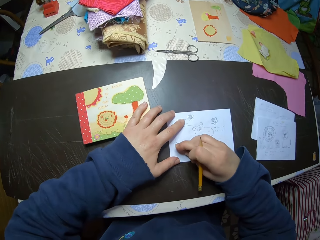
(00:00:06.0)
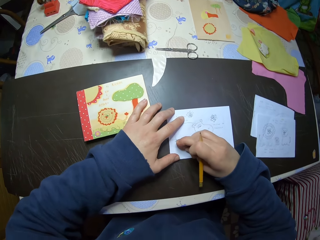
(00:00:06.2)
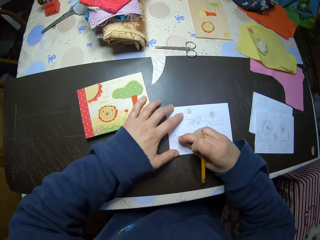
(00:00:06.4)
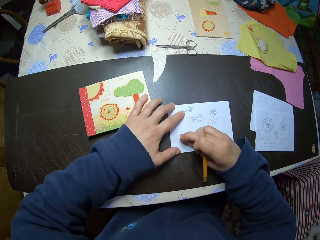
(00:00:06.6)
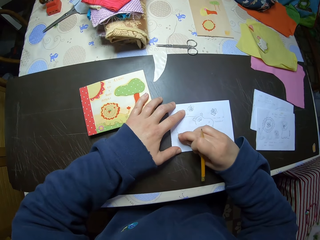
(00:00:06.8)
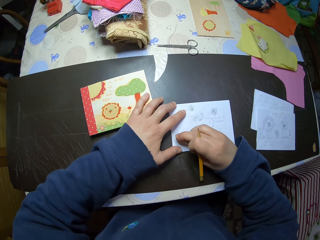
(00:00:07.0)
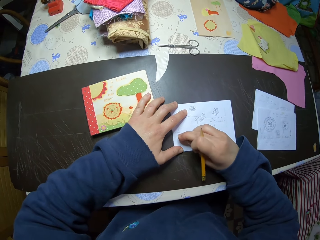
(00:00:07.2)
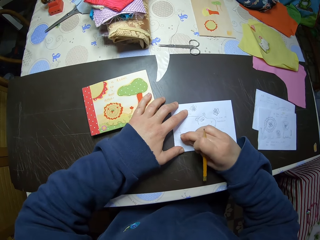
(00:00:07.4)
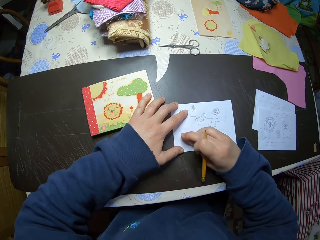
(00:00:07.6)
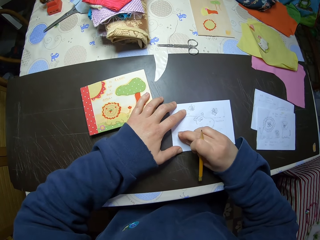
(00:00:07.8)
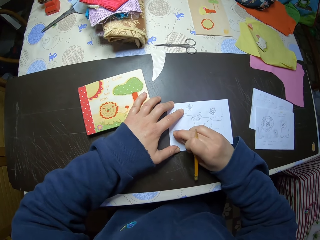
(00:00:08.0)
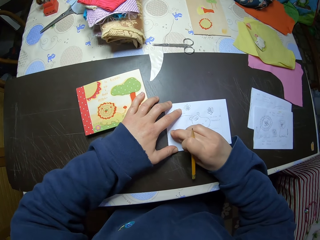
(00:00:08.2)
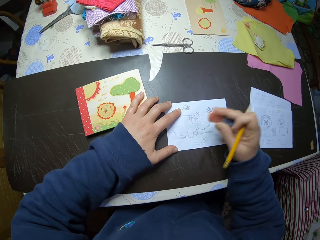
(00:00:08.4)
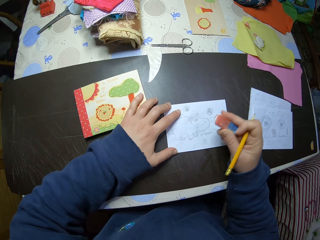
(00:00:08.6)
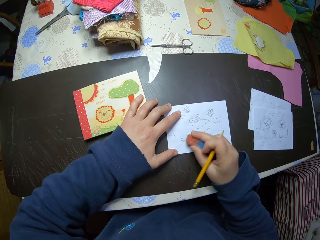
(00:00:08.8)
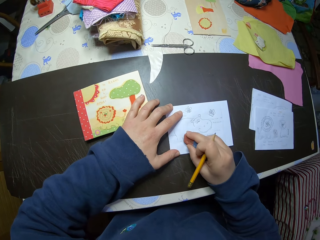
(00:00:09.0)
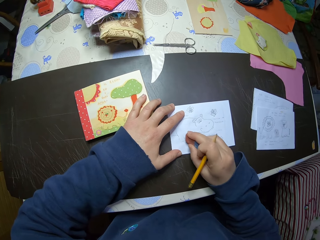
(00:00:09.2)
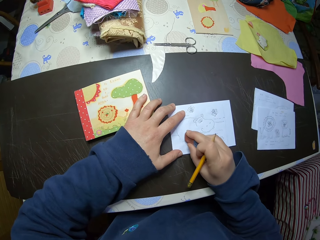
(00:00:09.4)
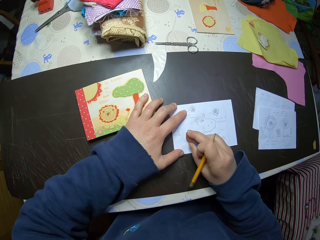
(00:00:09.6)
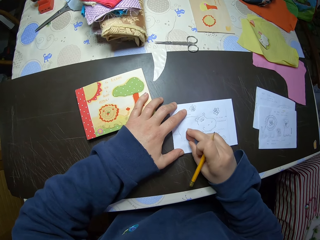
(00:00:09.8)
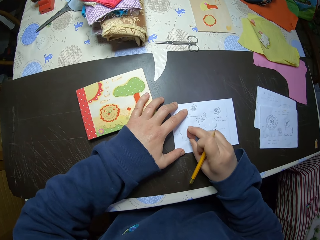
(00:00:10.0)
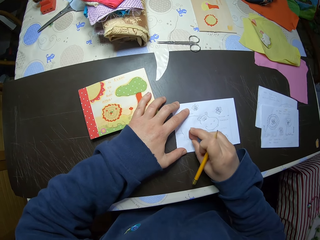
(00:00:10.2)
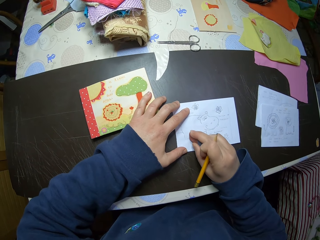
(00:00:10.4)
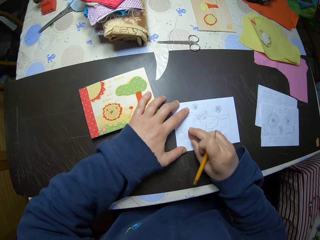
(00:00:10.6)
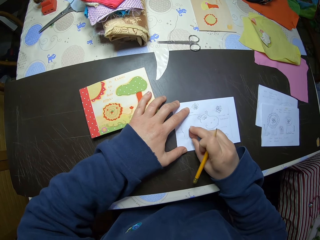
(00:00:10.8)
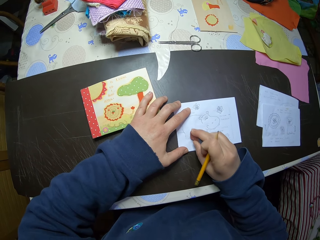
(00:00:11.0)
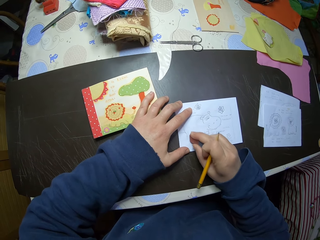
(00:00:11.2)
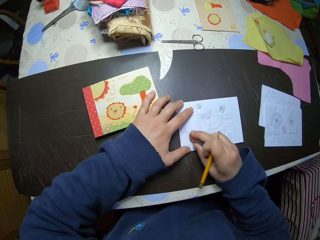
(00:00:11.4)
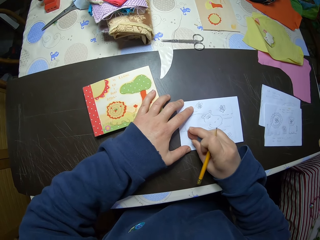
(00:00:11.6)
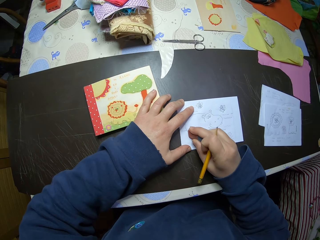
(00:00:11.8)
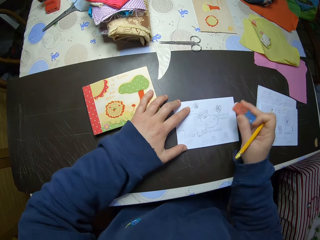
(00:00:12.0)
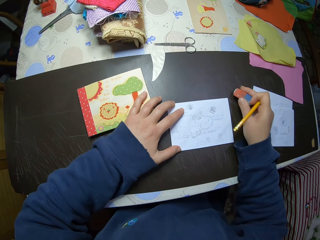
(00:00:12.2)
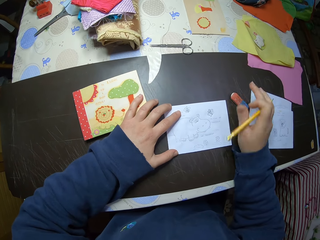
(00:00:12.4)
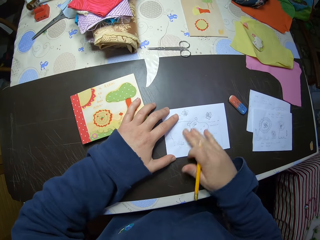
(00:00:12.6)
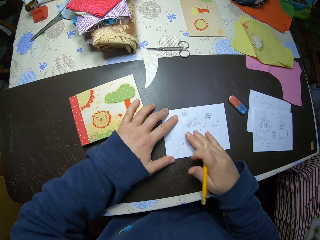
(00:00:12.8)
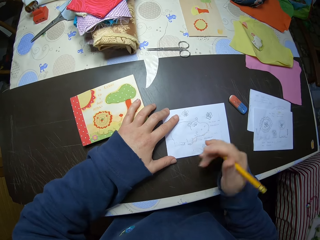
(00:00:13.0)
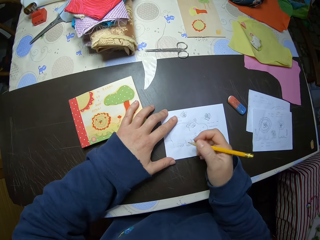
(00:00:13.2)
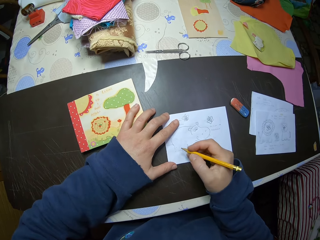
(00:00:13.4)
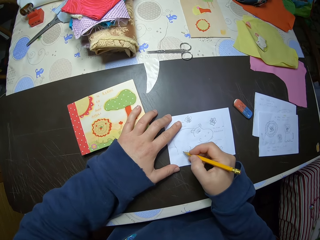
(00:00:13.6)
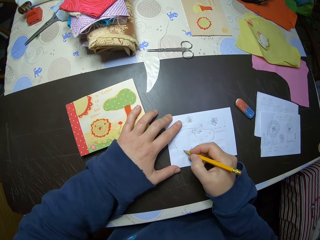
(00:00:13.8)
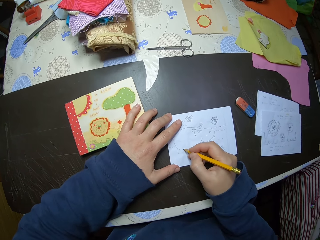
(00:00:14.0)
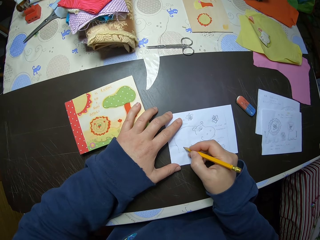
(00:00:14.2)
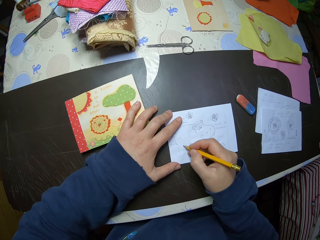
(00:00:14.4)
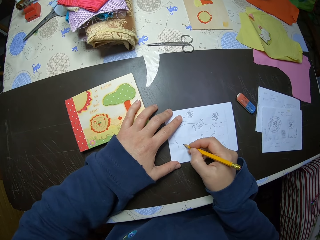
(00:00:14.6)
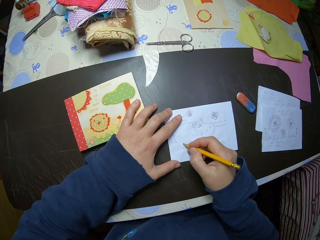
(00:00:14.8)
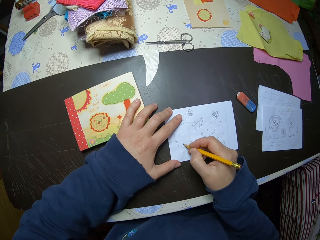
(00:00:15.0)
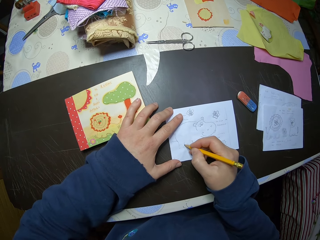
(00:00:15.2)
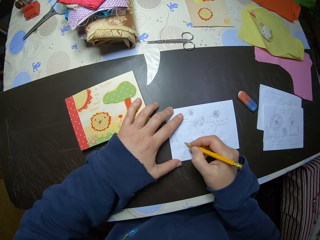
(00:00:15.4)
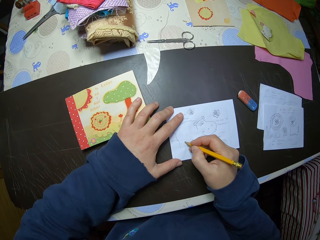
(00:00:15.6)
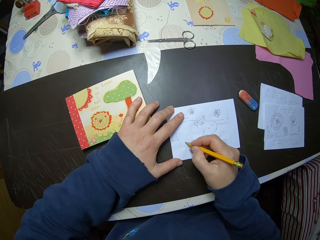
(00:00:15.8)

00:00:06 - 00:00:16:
The camera wearer rubs the drawing on the paper. He lifts his hand. He rubs the drawing on the paper. He lifts his hand. He drops the eraser on the table. He dusts the paper on the table. He draws on the paper with the pencil.

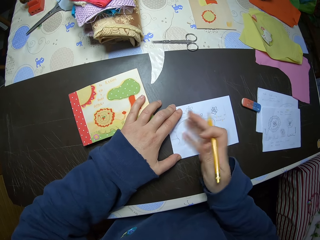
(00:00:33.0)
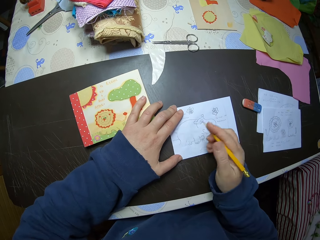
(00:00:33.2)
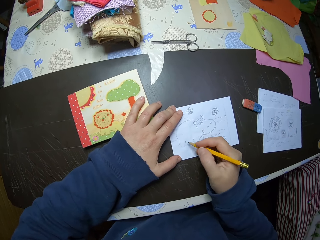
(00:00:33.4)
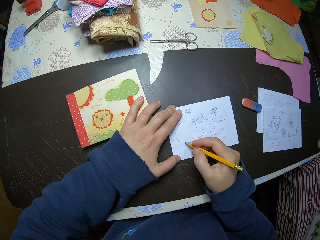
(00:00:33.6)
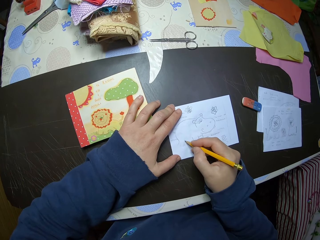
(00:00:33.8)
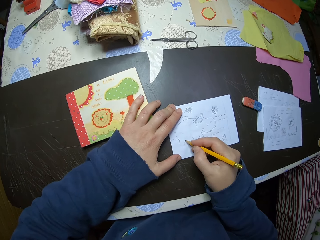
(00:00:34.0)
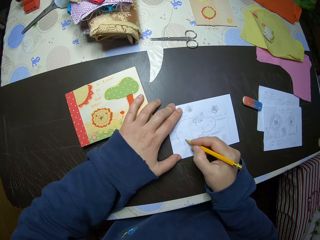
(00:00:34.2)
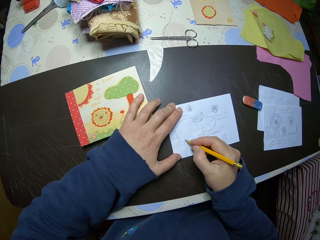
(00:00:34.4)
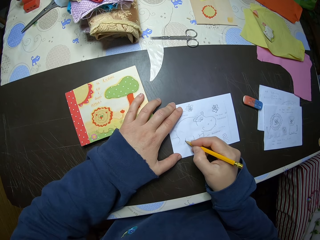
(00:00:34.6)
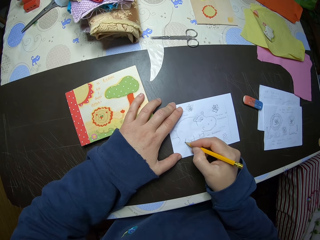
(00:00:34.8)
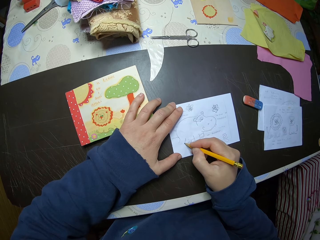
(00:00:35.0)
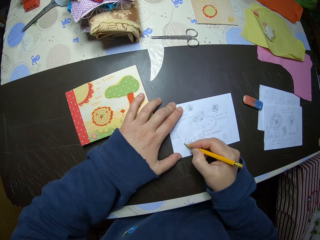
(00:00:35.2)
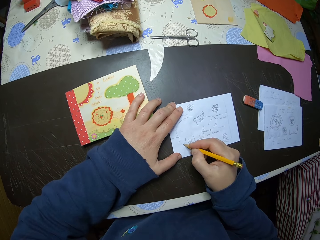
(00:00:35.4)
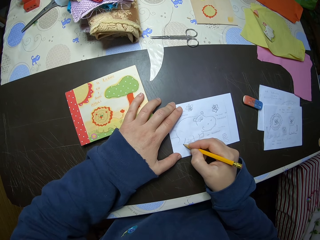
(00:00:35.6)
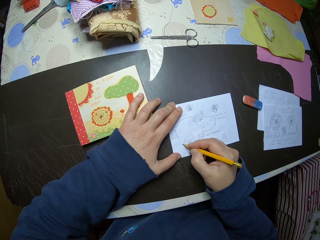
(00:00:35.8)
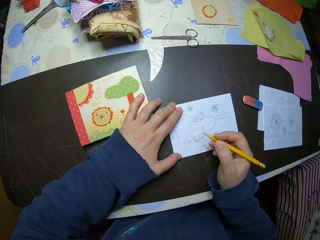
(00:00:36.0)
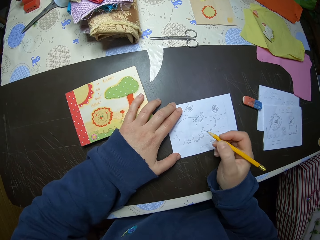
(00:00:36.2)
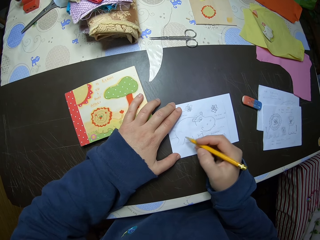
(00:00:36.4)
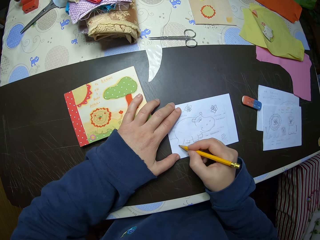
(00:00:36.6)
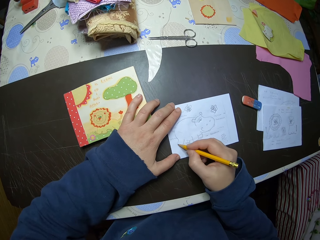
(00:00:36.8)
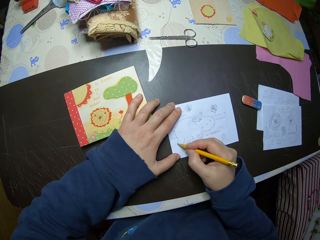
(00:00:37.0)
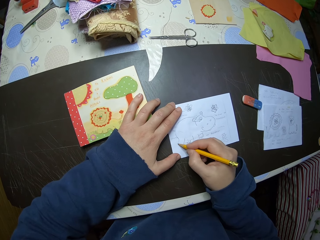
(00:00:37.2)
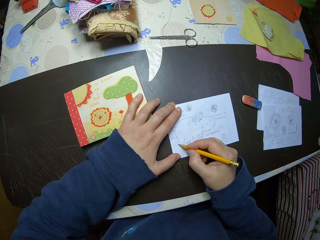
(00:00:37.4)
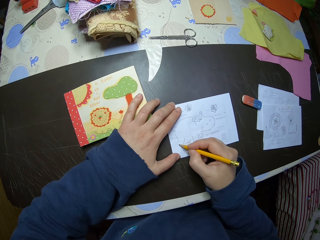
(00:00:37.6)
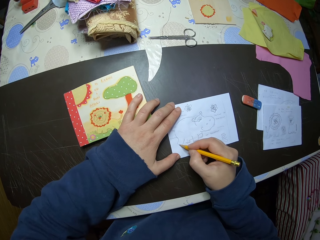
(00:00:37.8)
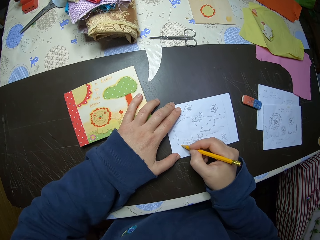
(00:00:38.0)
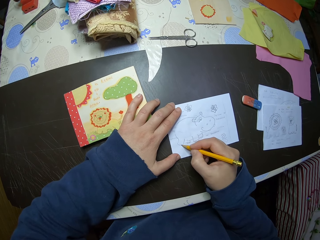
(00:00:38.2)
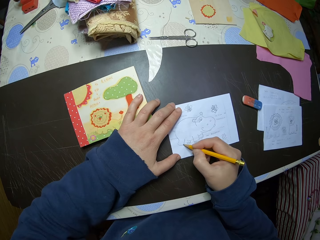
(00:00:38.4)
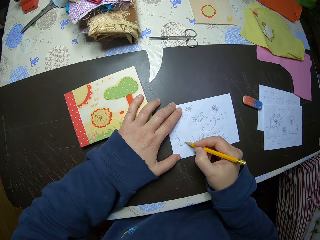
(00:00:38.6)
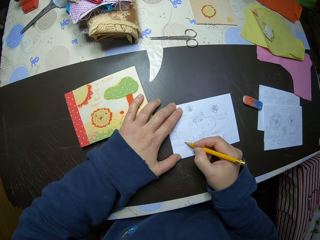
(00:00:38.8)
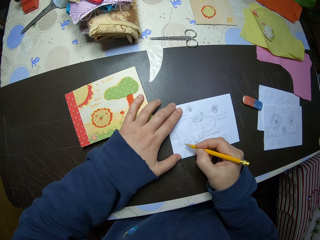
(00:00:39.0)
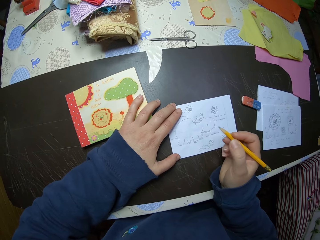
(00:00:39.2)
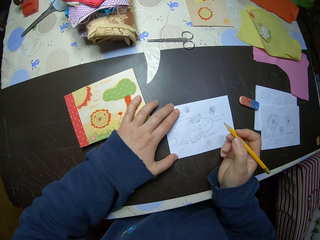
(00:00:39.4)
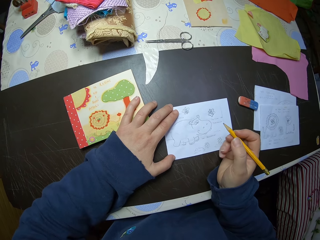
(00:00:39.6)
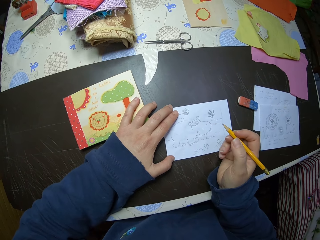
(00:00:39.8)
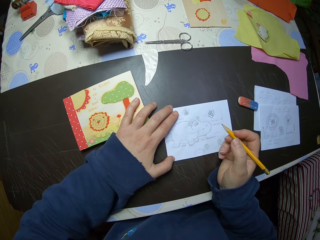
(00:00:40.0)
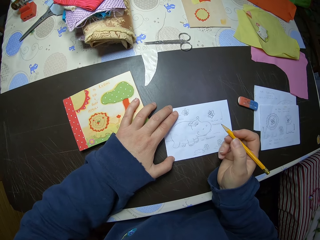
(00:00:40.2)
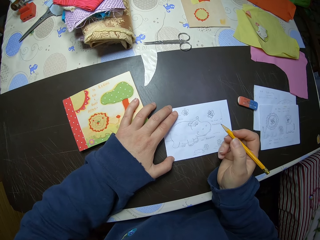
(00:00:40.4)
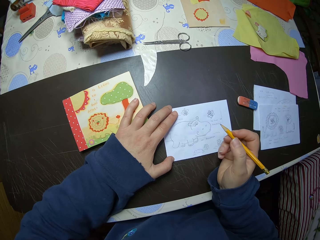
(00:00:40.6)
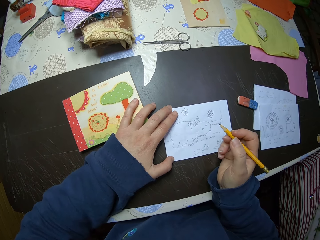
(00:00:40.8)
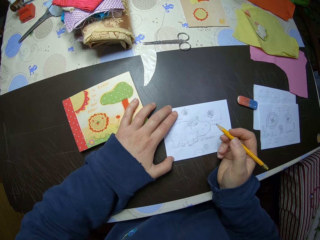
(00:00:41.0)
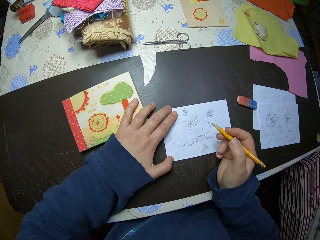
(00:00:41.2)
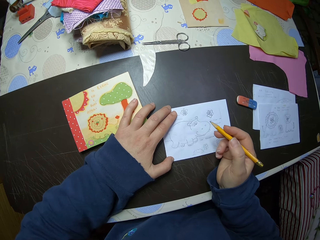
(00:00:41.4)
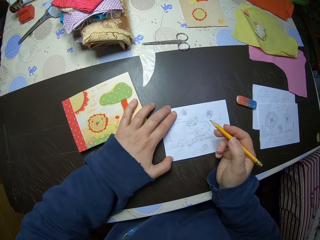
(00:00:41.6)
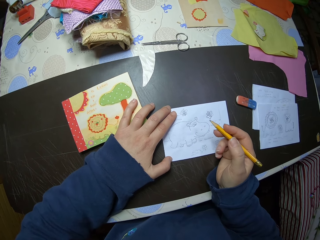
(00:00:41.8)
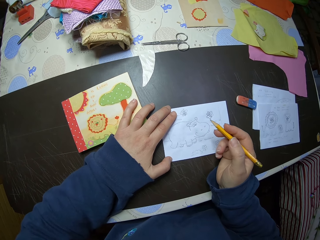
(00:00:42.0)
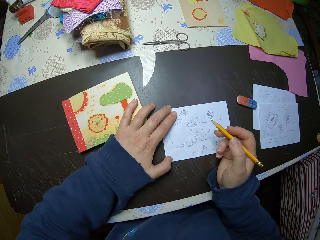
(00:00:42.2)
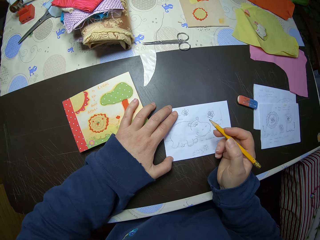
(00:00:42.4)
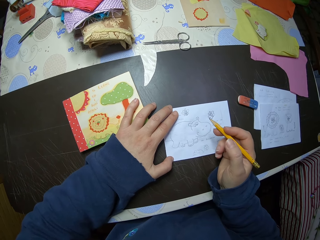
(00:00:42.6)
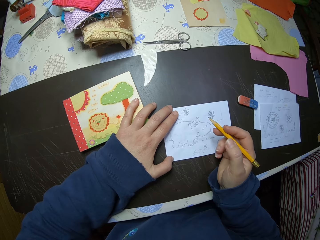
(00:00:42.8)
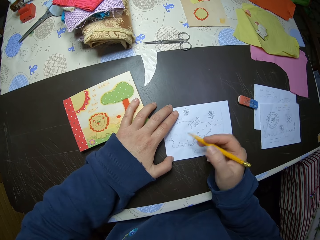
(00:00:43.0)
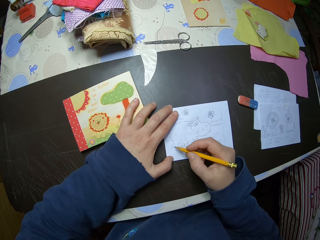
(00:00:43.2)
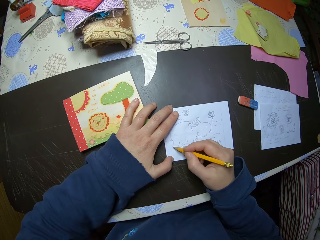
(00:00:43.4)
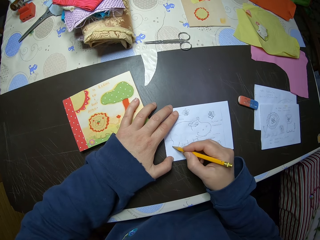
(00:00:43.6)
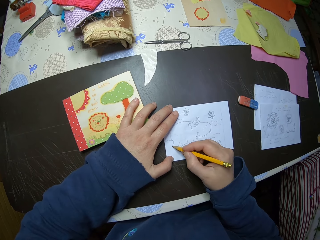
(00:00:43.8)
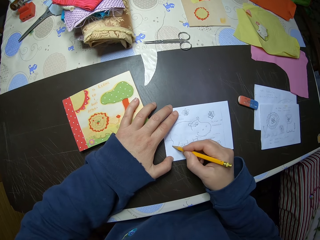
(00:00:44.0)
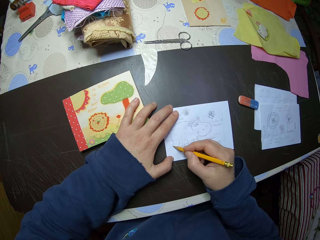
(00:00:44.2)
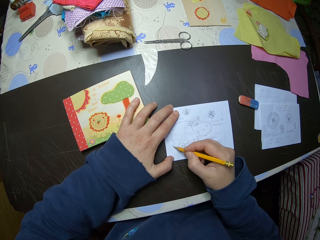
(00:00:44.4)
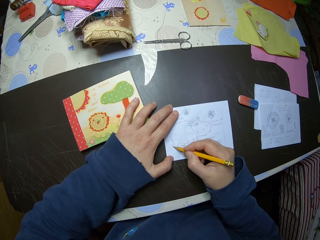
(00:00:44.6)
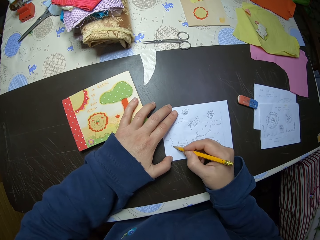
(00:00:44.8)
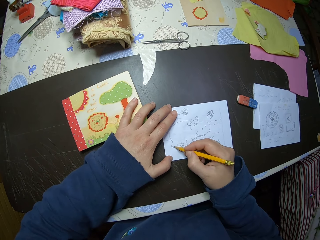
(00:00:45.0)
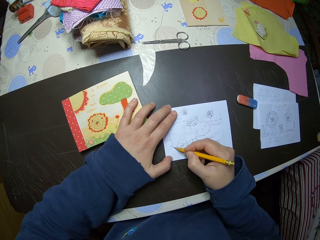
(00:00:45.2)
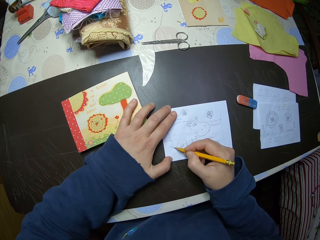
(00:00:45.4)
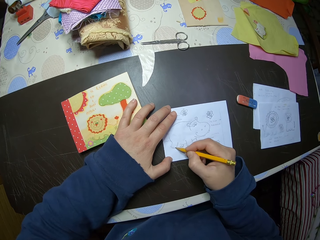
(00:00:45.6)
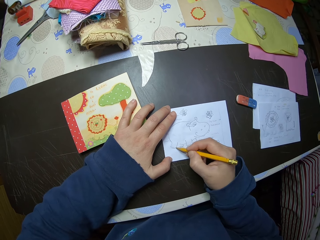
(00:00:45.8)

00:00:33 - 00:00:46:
The camera wearer wipes the paper. He draws on the paper with the pencil. He lifts his hand. He draws on the paper. He lifts his hand. He stops drawing on the paper. He draws on the paper on the table with the pencil.
